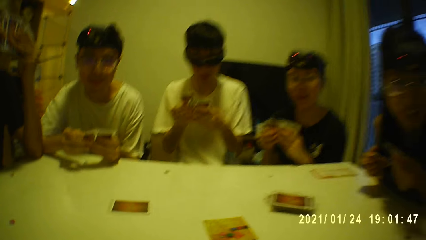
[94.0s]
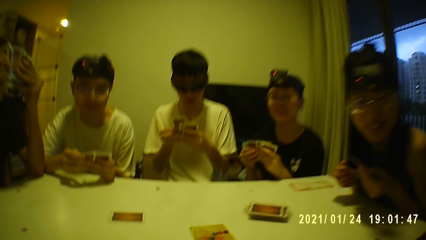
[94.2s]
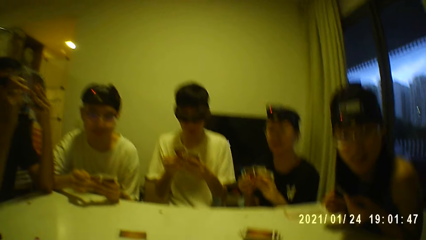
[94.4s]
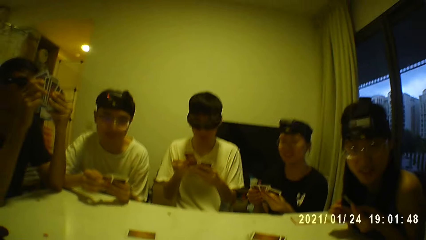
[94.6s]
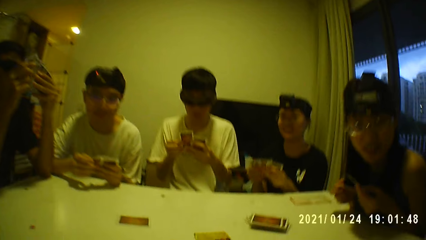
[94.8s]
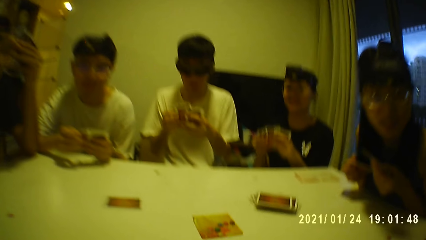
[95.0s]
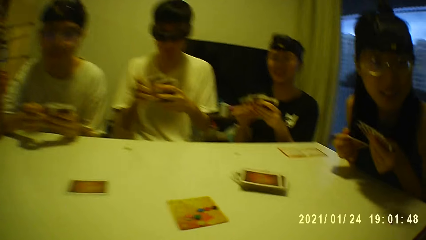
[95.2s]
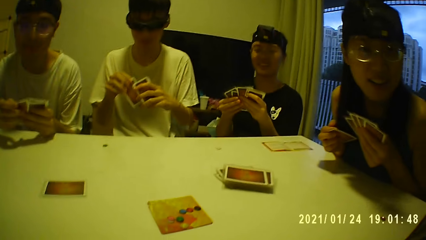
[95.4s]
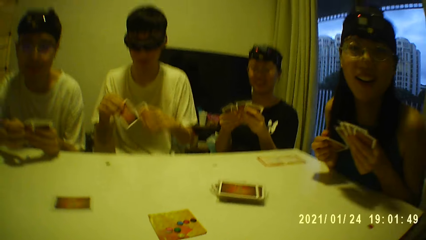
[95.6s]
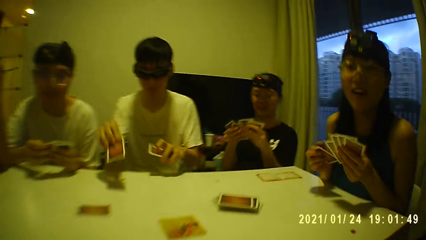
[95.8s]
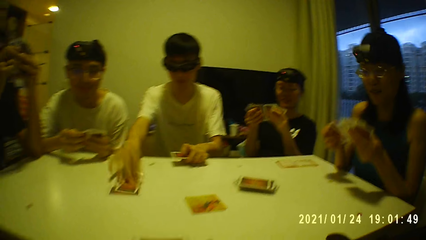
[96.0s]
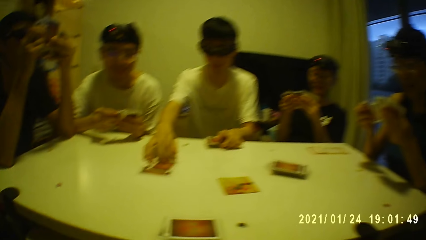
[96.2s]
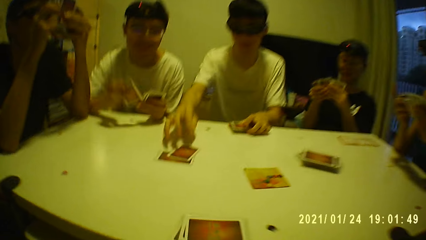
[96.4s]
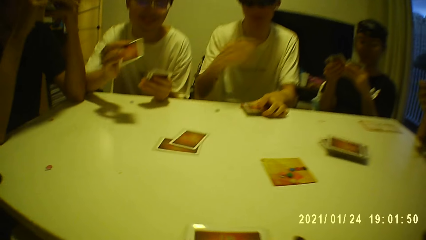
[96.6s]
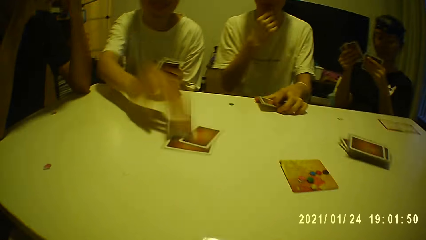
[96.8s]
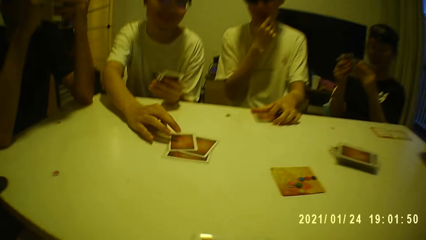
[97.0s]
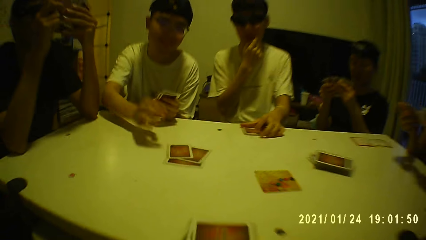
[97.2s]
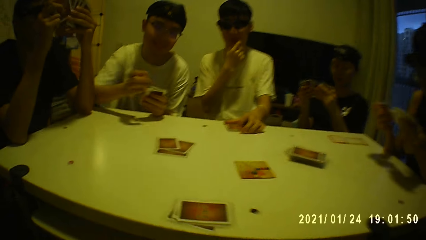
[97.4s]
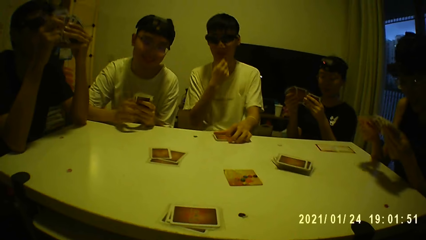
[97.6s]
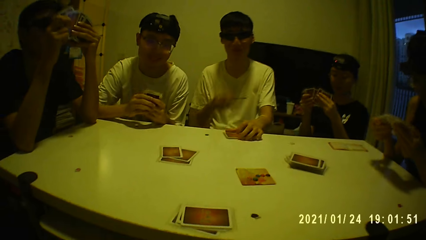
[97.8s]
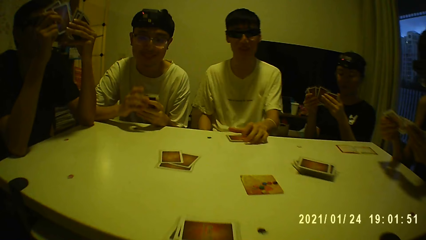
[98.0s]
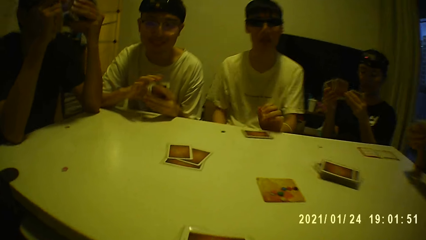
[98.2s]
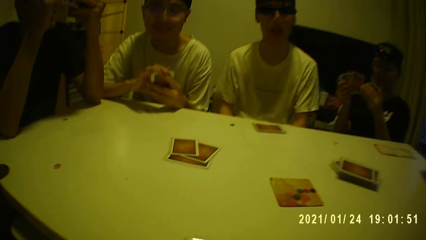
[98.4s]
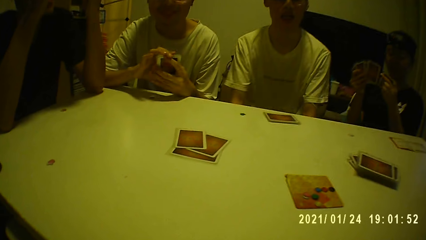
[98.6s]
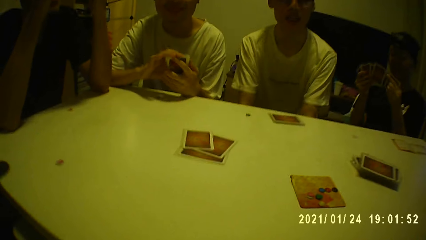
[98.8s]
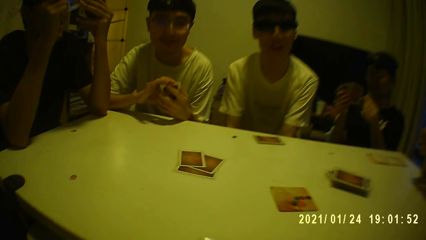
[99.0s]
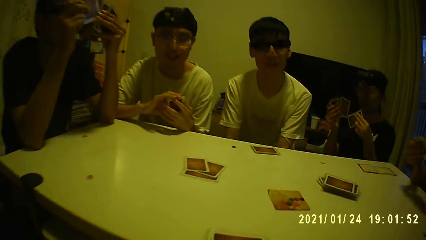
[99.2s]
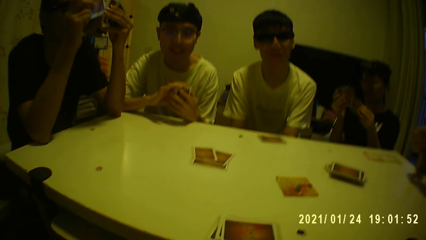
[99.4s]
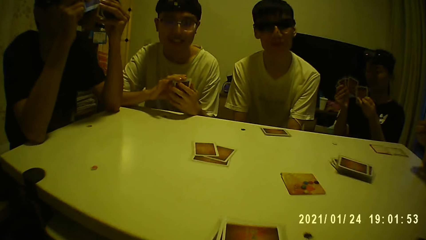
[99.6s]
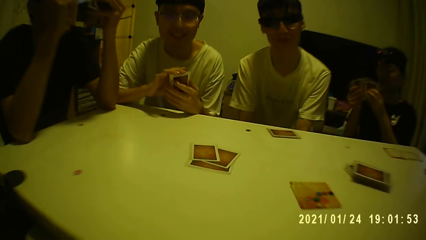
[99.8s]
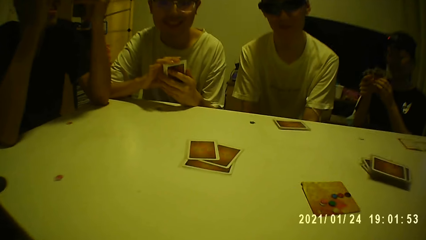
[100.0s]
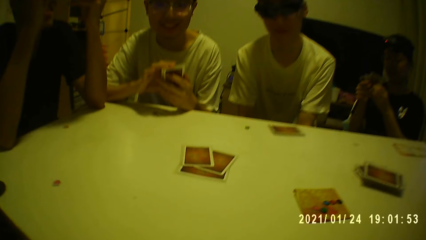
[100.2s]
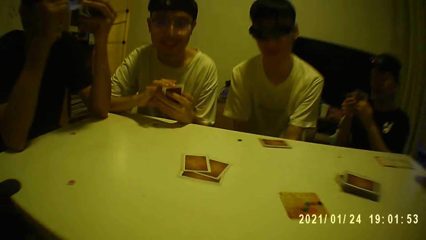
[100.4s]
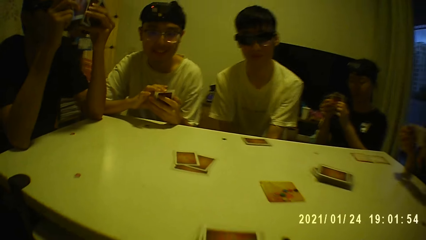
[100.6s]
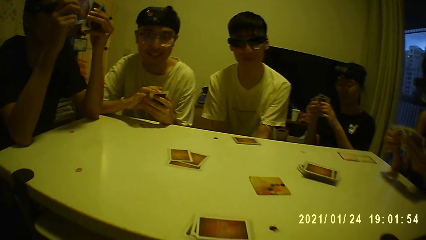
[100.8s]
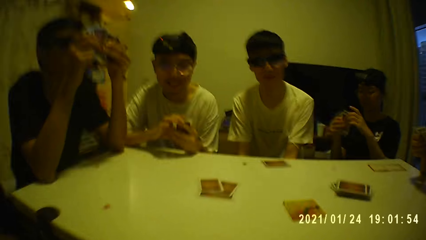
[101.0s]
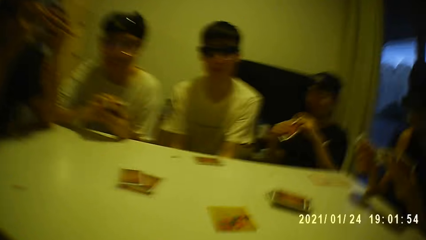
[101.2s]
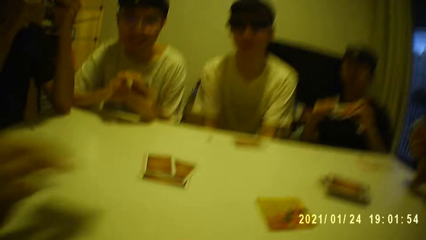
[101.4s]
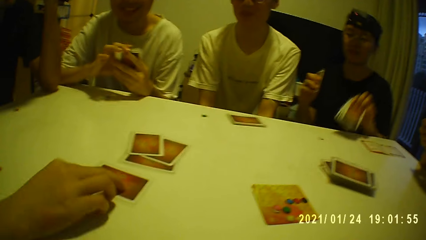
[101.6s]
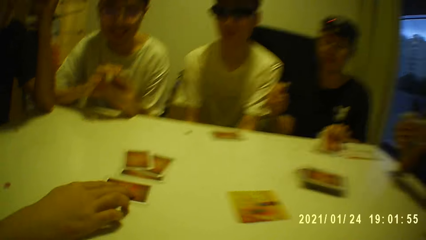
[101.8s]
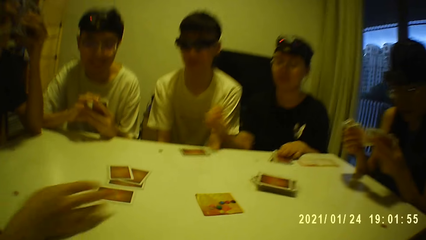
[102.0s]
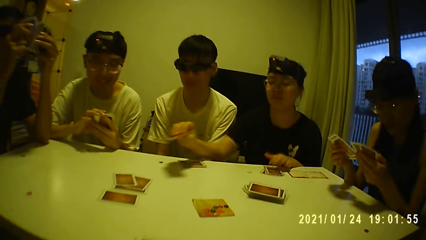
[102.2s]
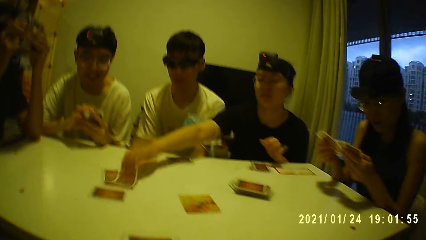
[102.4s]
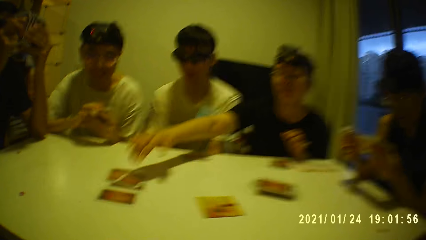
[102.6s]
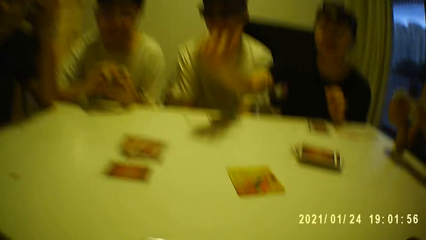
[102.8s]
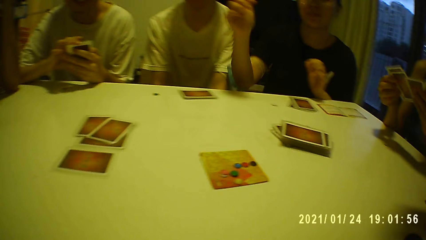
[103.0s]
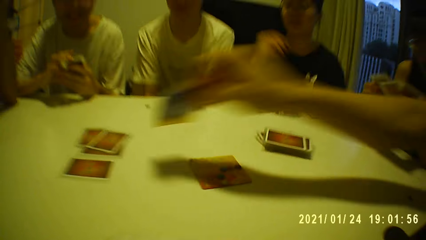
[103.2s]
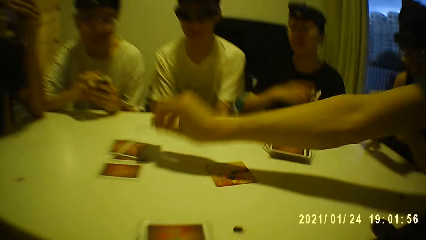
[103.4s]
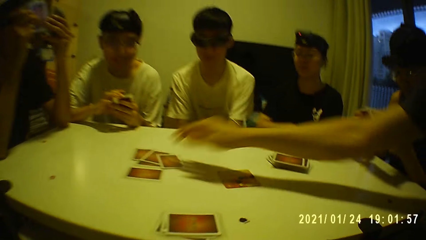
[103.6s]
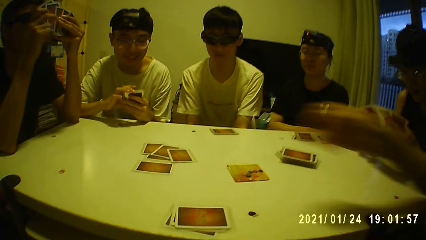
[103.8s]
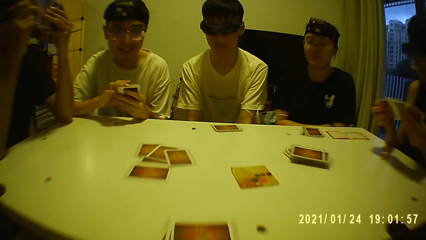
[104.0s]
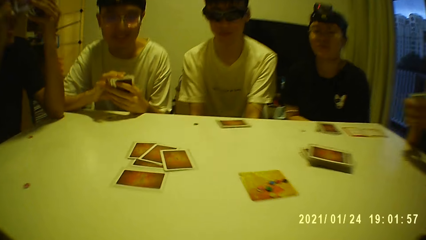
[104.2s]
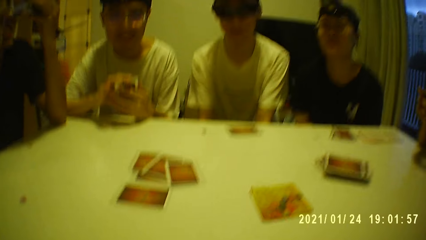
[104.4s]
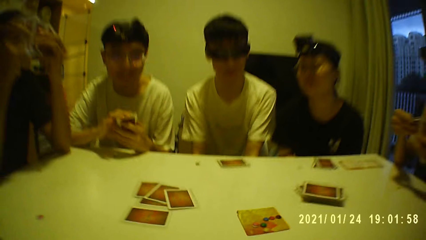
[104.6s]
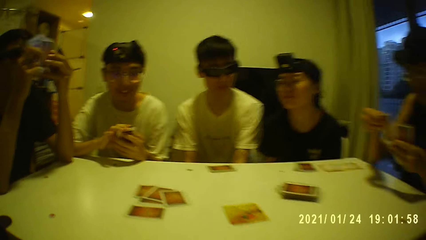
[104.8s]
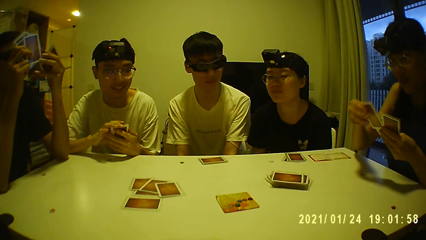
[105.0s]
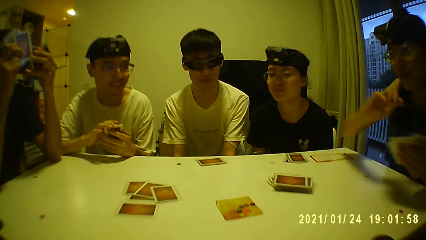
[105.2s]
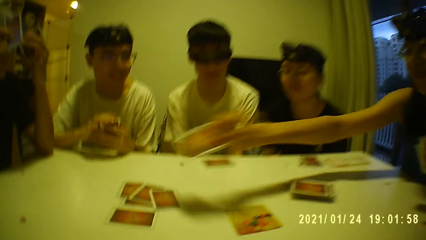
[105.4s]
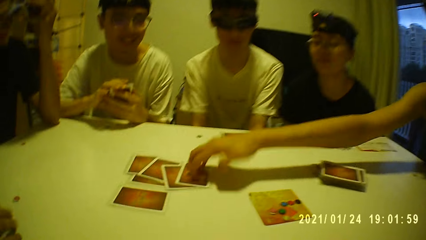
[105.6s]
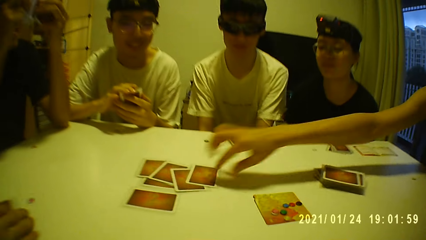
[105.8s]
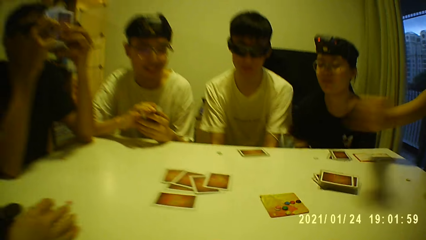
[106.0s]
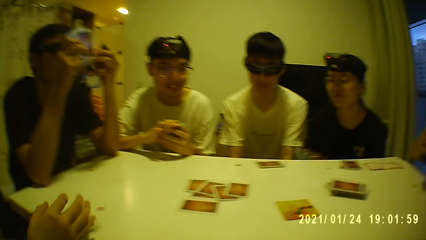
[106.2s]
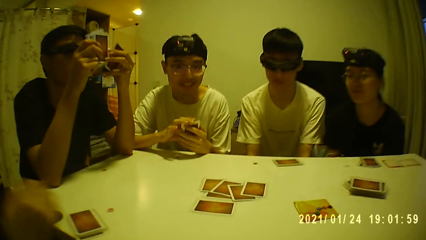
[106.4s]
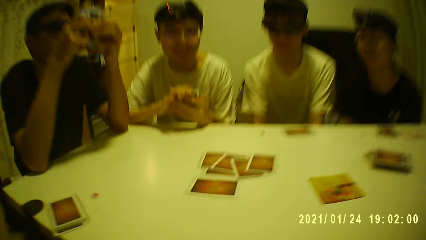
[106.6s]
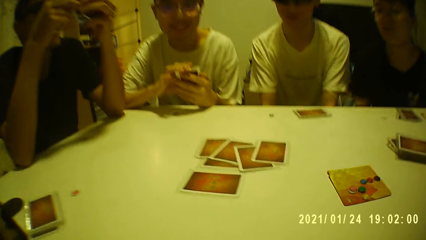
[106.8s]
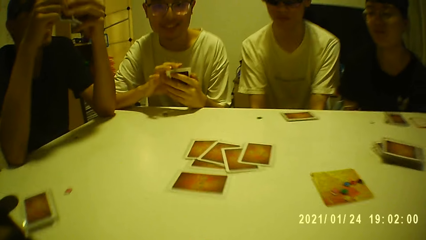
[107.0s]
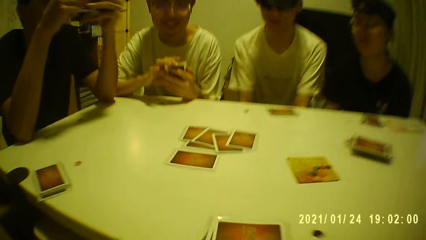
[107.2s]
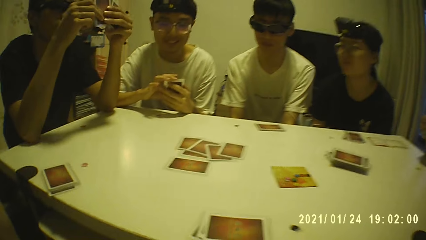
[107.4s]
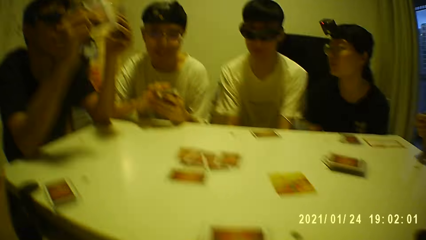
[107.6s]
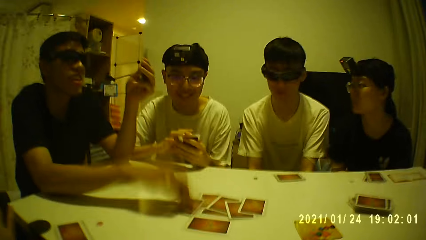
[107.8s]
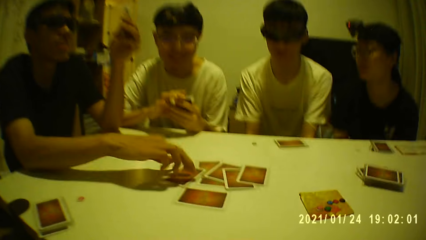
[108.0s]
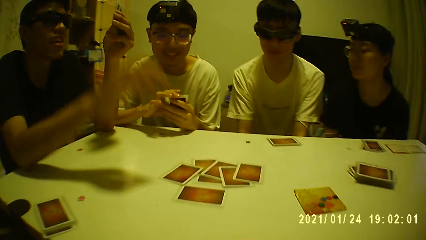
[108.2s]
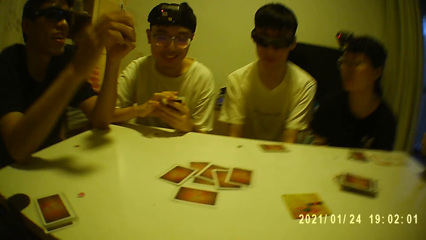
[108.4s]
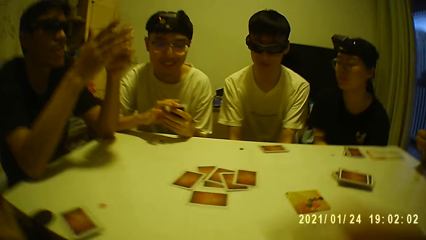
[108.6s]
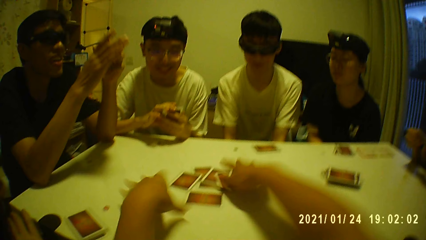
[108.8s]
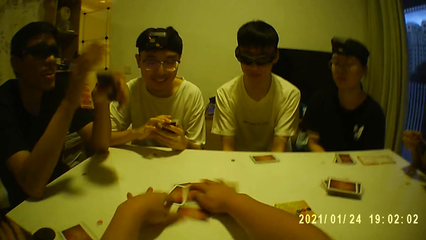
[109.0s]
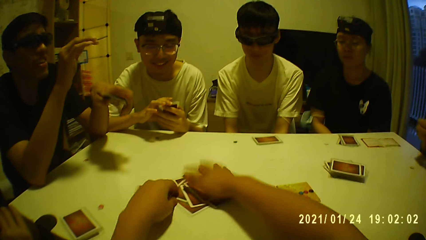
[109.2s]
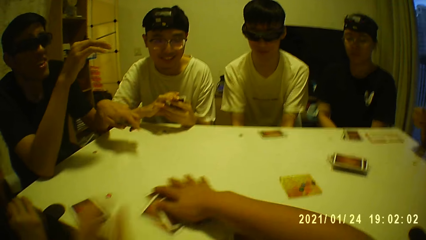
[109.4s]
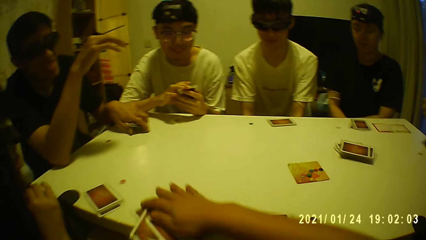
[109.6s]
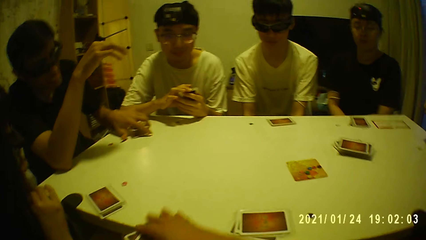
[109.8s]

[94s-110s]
A man puts a card on the card on the table with his right hand. A second man puts a card on the deck of cards on the table with his right hand. The camera wearer puts a card down. A woman puts a card on the table with her right hand. A third man puts a card on the deck of cards on the table with his right hand. A fourth man puts a card on the deck of cards on the table with his right hand. Another woman puts a card on the deck of cards on the table with her right hand. A fifth man puts a card on the deck of cards on the table with his right hand. The camera wearer takes the deck of cards from the table with both hands.
